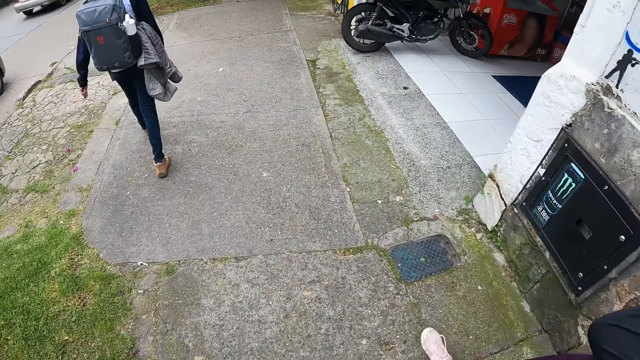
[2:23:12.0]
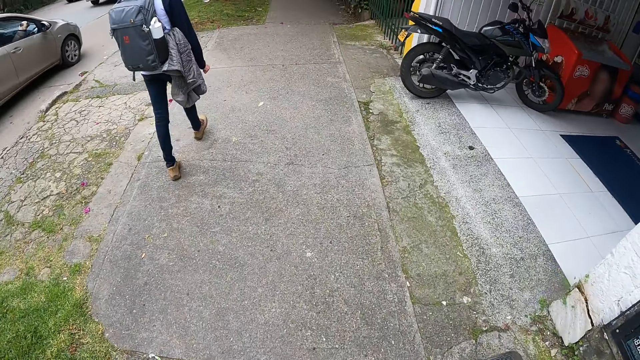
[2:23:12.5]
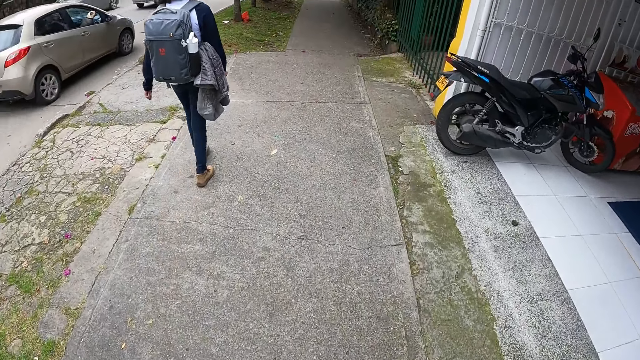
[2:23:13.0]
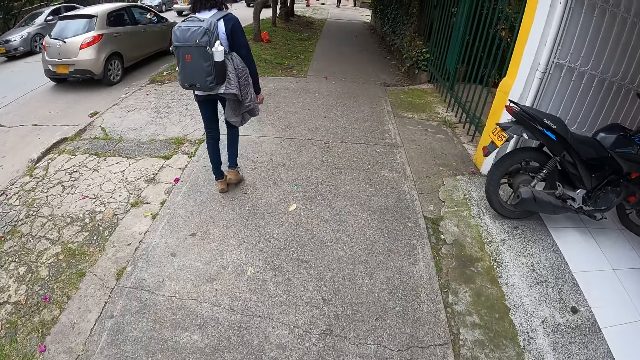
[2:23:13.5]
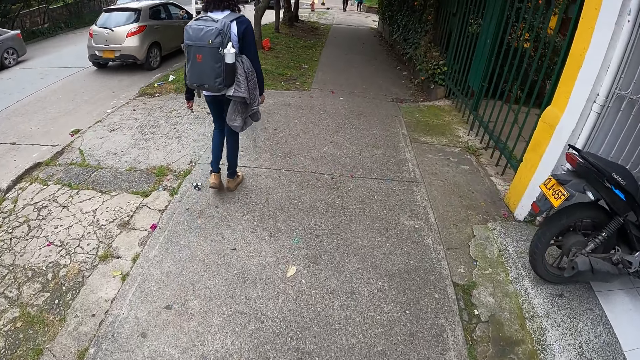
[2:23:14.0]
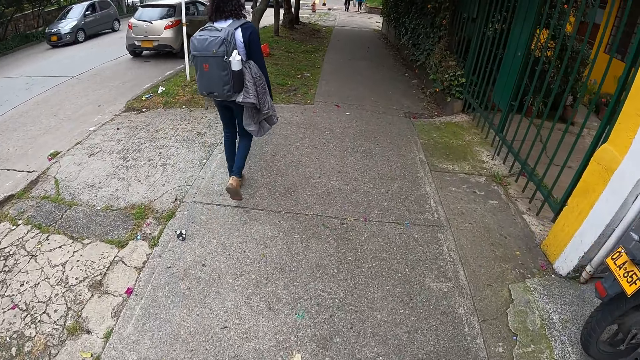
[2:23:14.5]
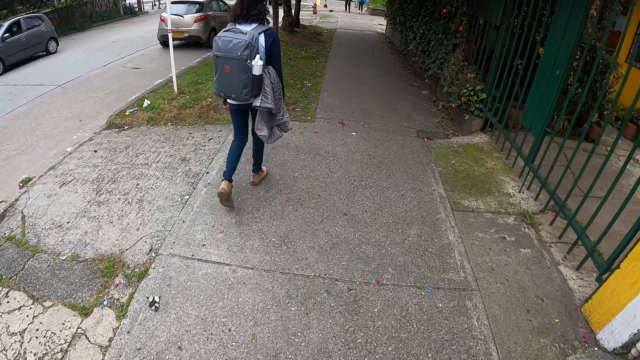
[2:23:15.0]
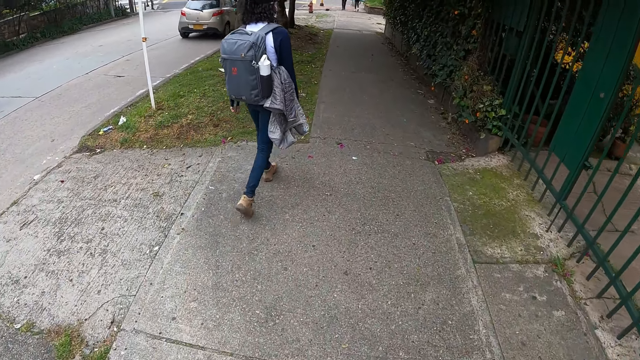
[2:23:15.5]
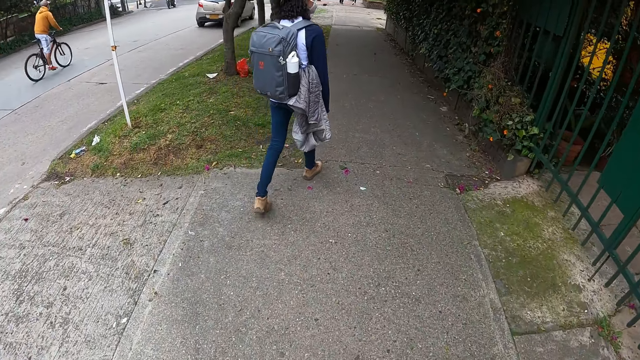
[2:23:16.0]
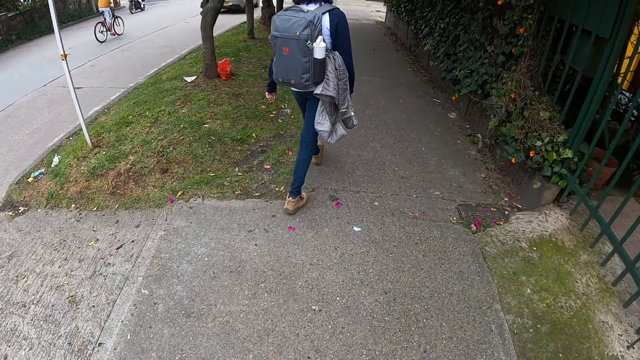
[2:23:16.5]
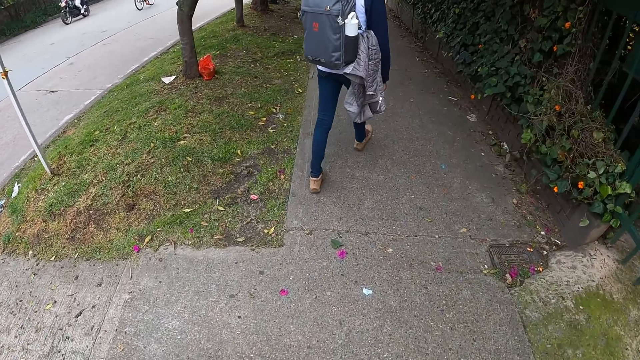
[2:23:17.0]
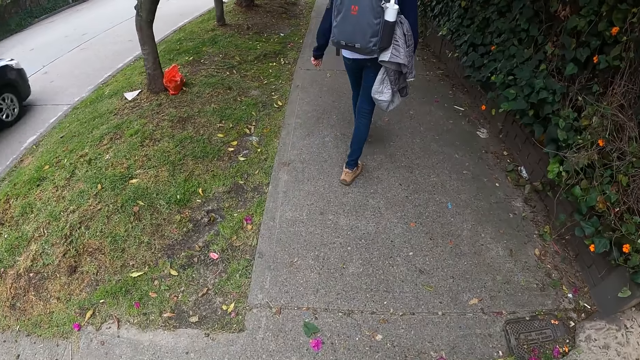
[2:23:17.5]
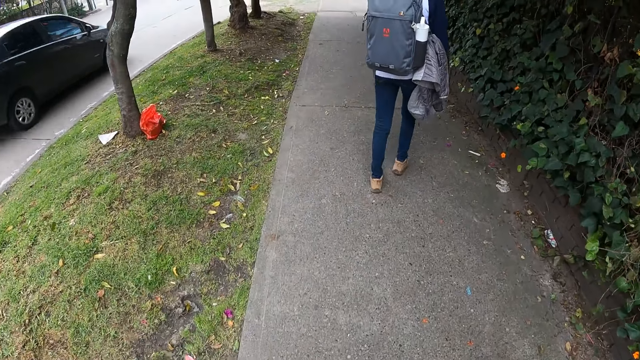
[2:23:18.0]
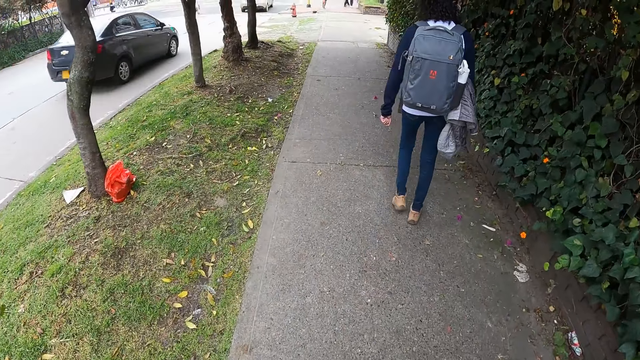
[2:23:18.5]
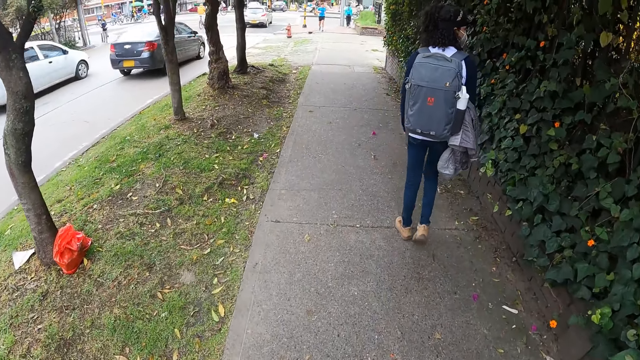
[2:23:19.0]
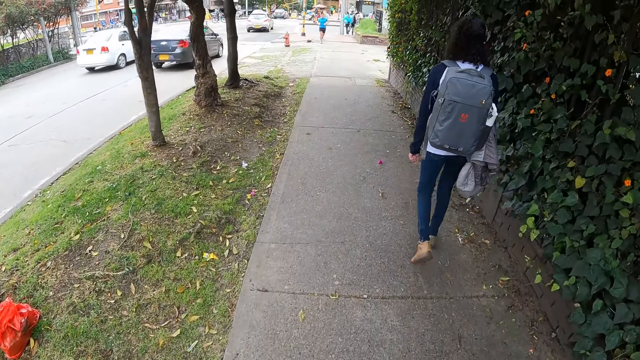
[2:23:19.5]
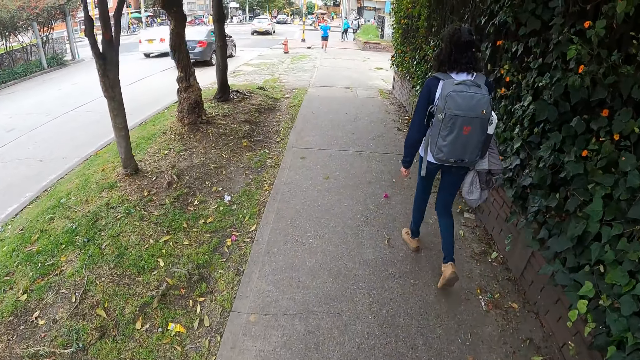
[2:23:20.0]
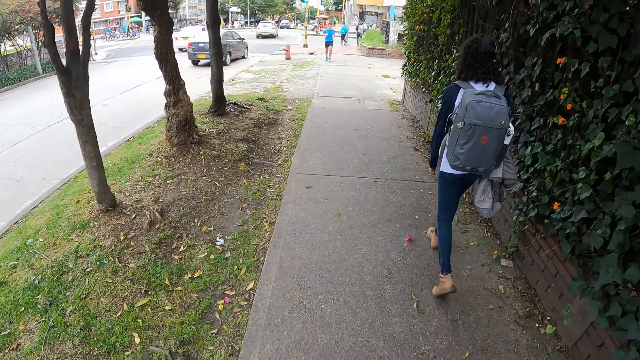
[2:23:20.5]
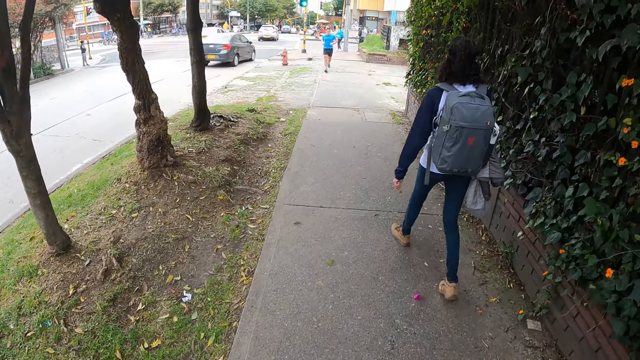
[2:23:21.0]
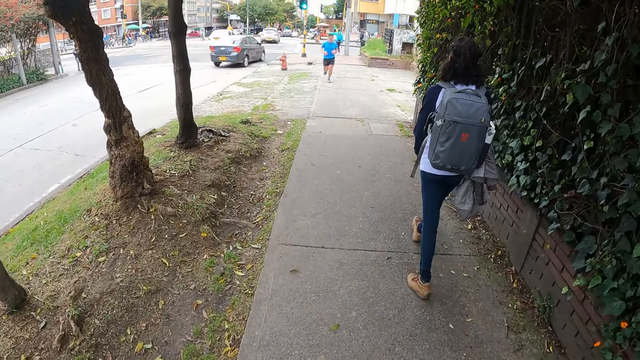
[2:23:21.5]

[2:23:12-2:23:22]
The camera wearer looks at a woman.

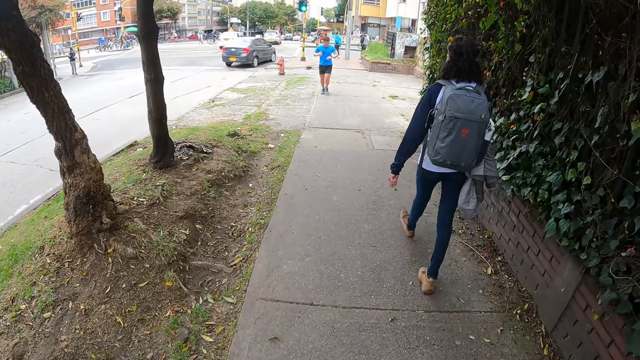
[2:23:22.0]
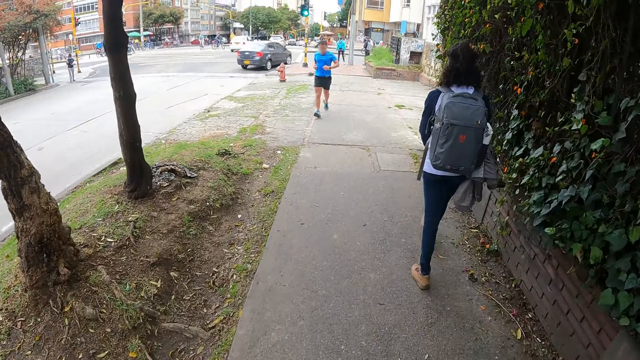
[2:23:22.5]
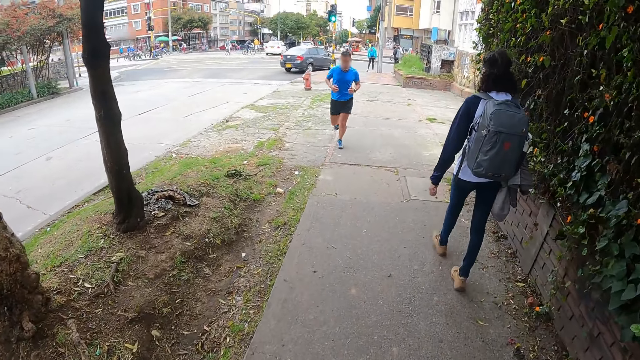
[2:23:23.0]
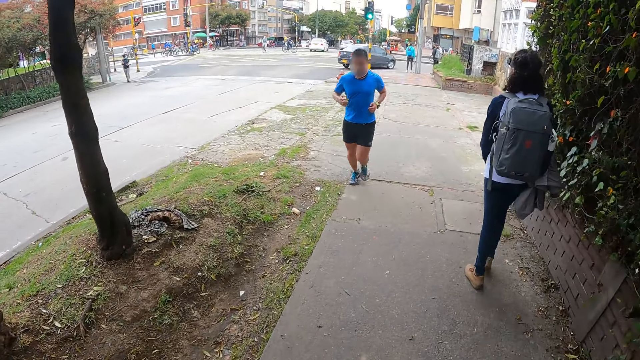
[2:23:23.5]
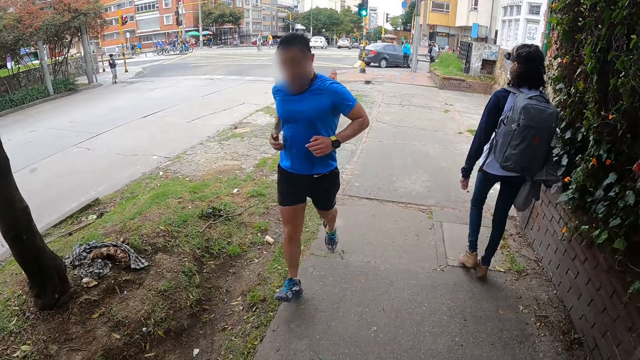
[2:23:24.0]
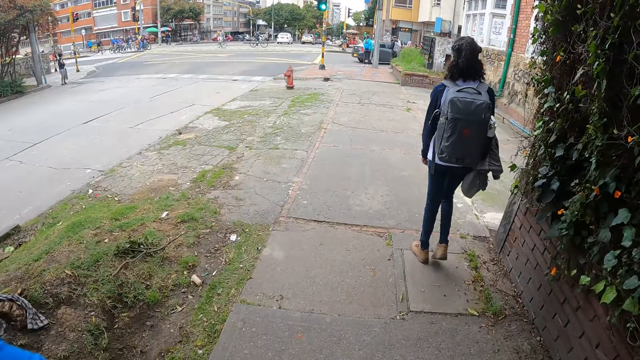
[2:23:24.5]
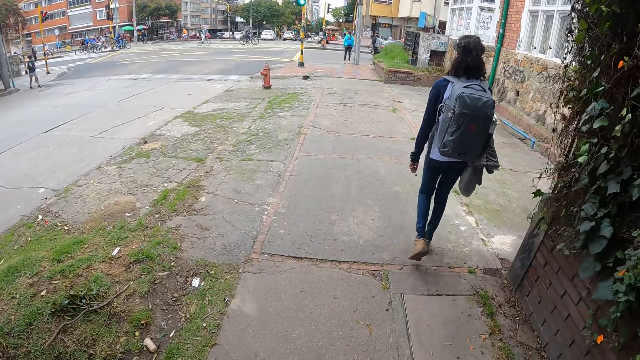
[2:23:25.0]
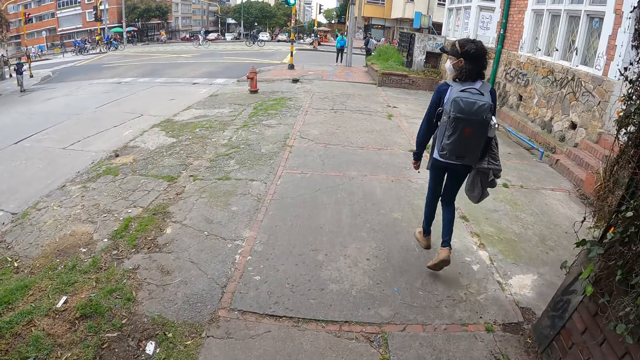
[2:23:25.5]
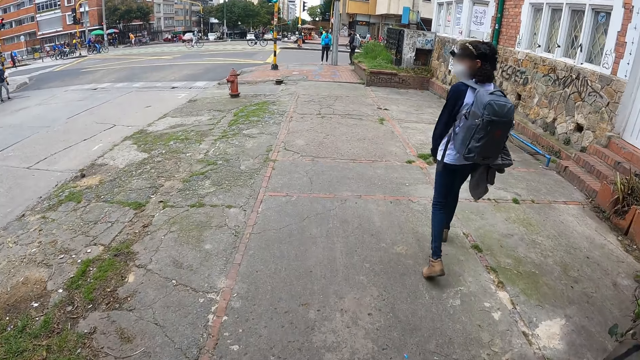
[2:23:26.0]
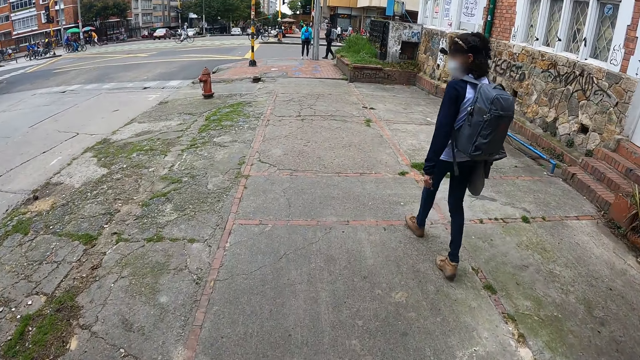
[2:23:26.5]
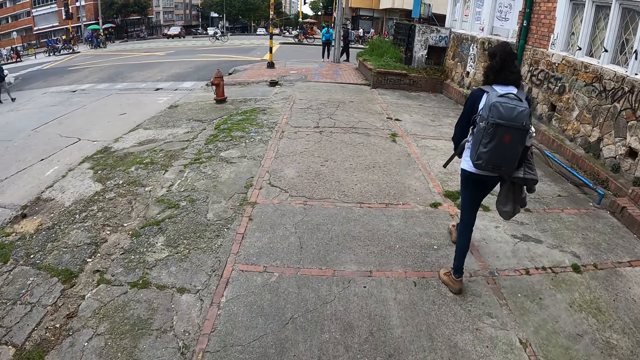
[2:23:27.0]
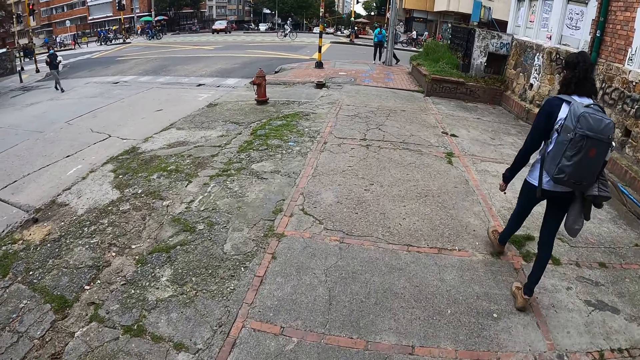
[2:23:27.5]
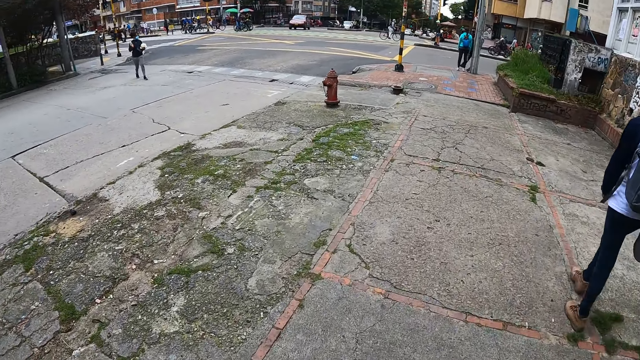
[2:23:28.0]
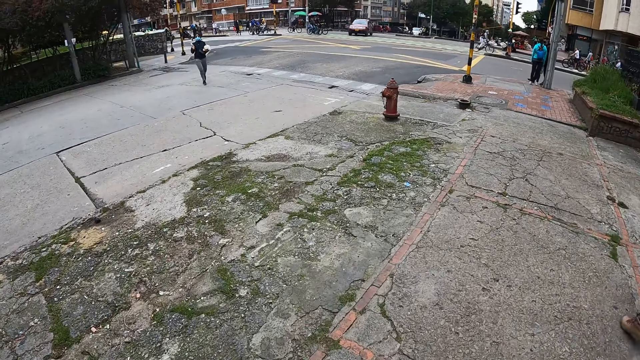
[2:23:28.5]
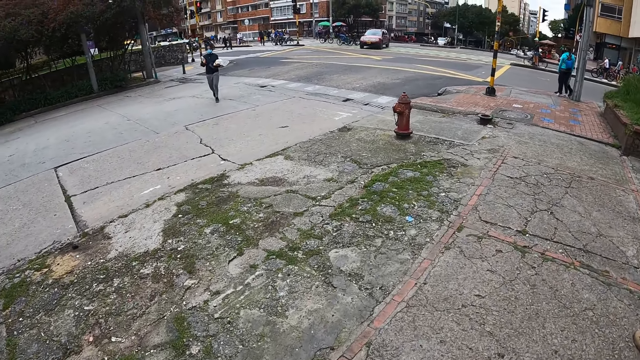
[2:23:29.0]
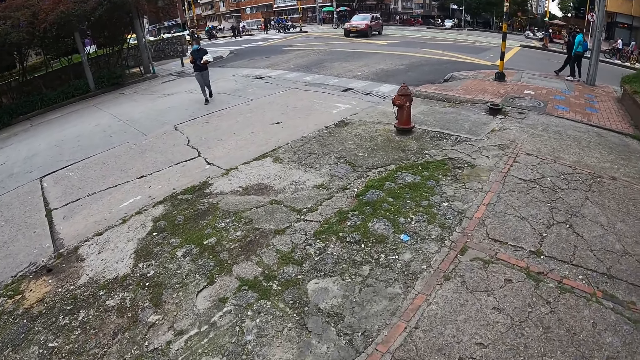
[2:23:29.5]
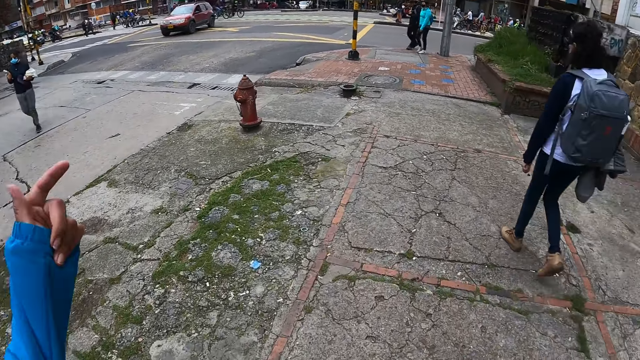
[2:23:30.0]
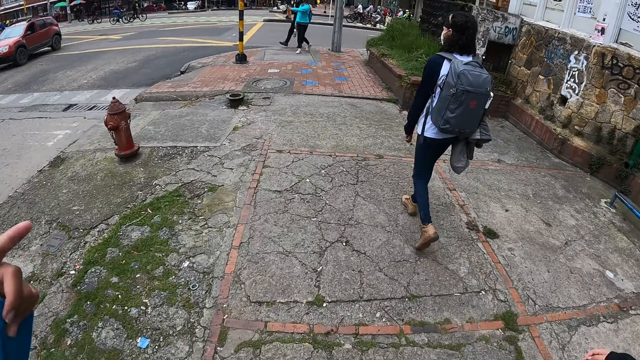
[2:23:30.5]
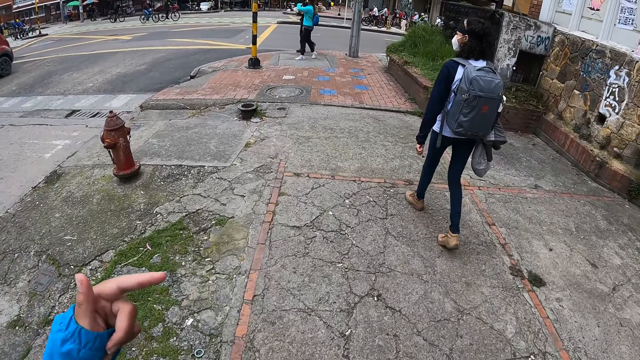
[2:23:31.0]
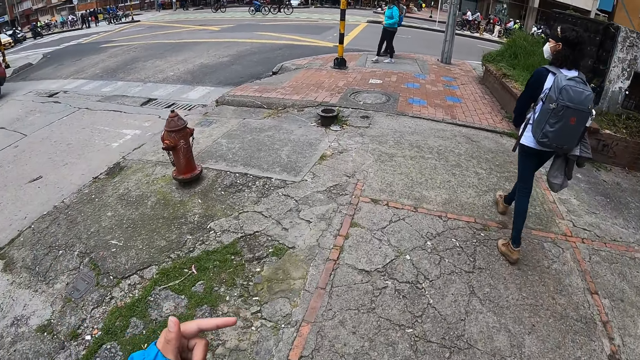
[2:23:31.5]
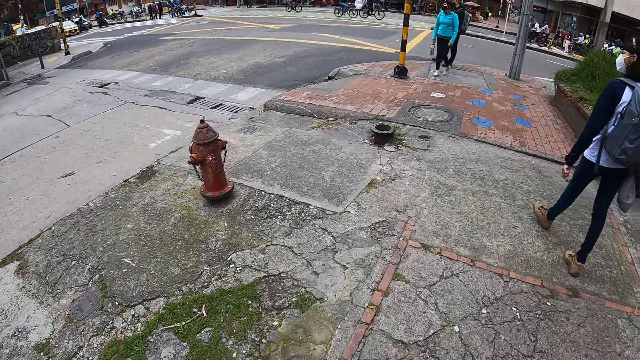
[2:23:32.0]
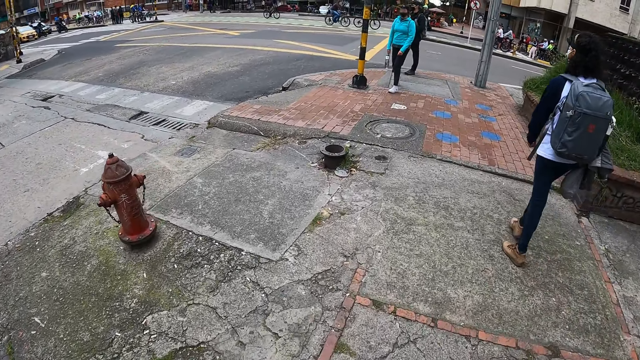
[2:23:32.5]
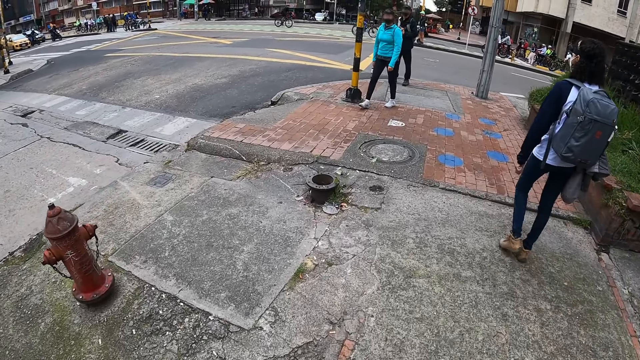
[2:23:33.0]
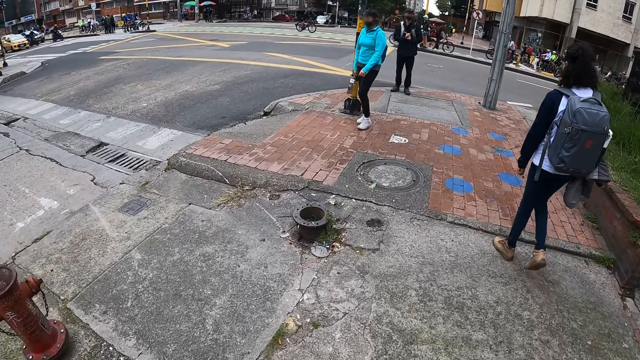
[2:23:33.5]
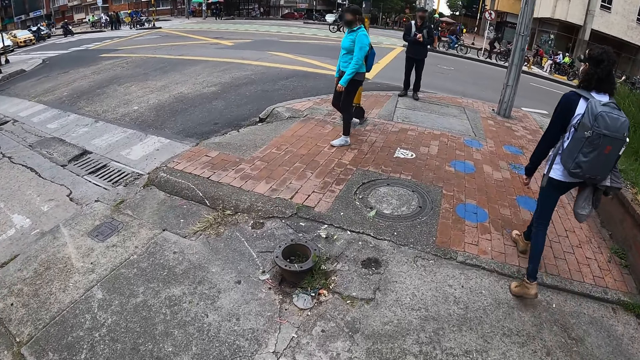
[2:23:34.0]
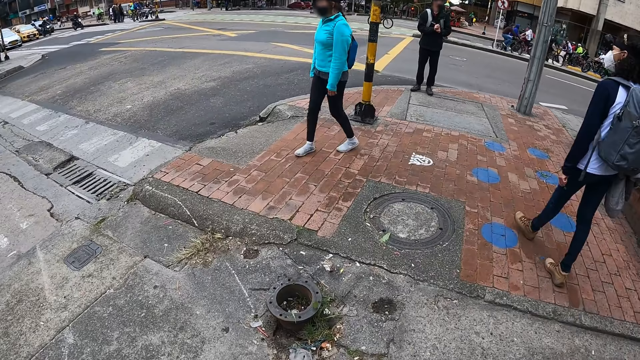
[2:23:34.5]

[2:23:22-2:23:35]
A man jogs past the camera wearer. The camera wearer uses the left hand to point.
